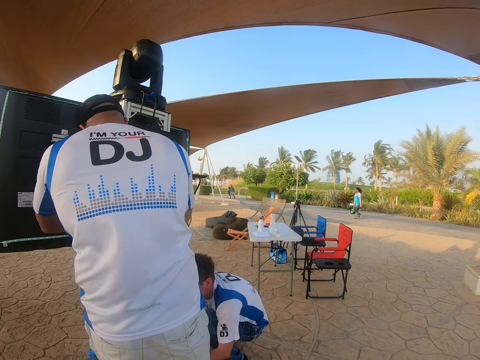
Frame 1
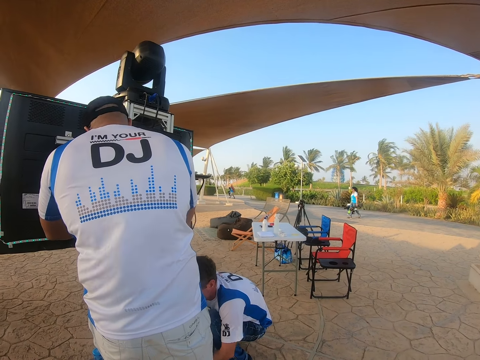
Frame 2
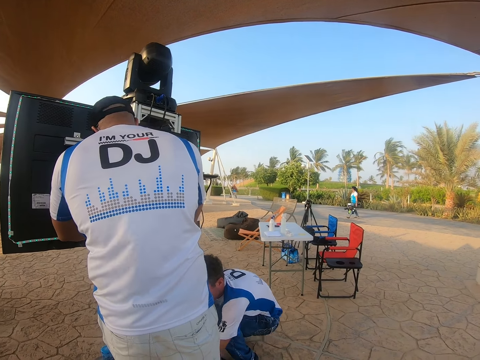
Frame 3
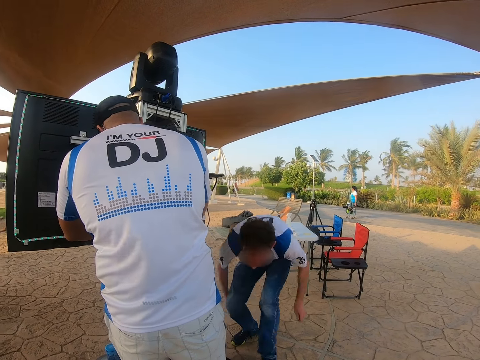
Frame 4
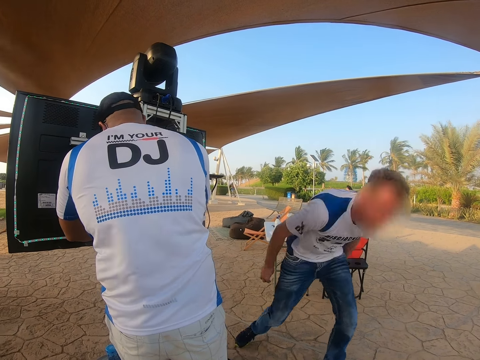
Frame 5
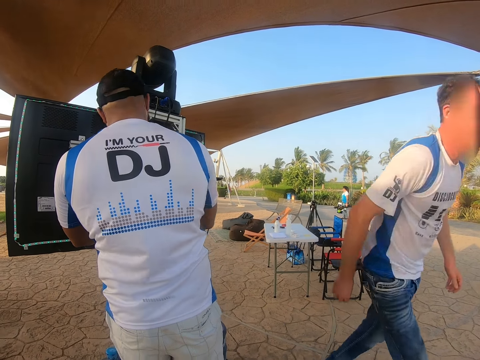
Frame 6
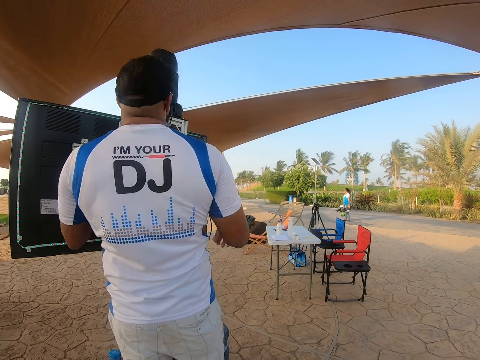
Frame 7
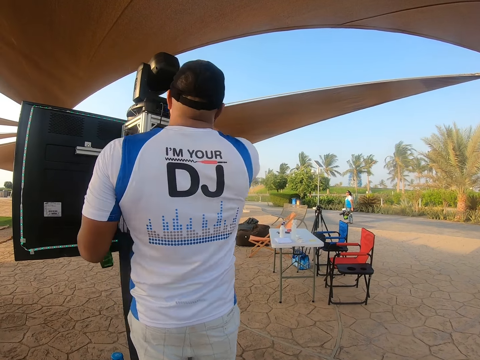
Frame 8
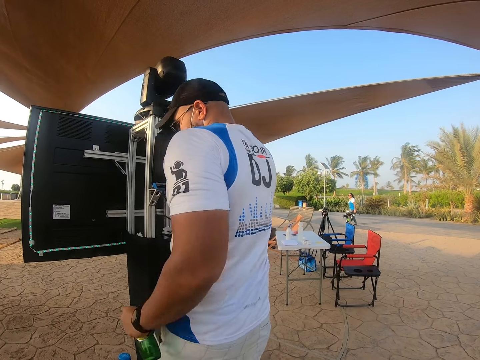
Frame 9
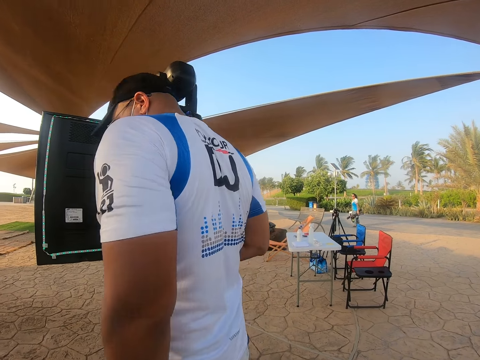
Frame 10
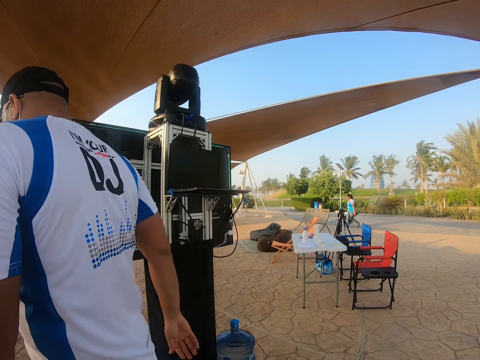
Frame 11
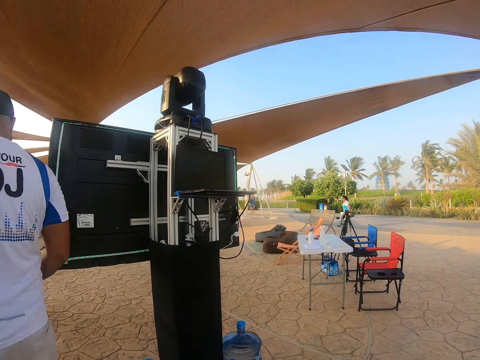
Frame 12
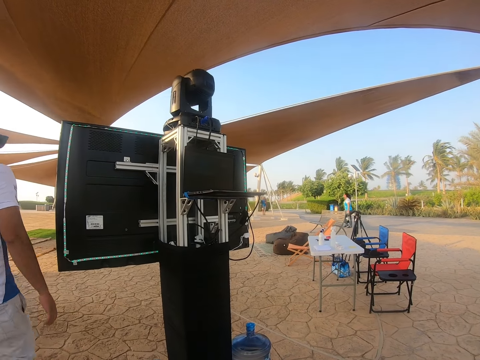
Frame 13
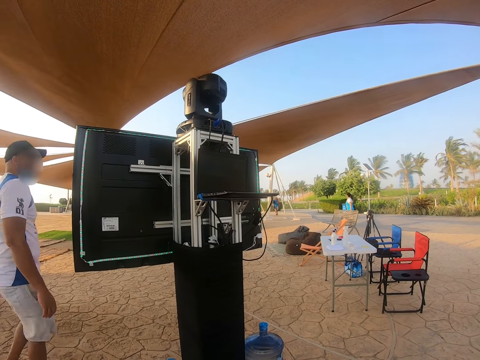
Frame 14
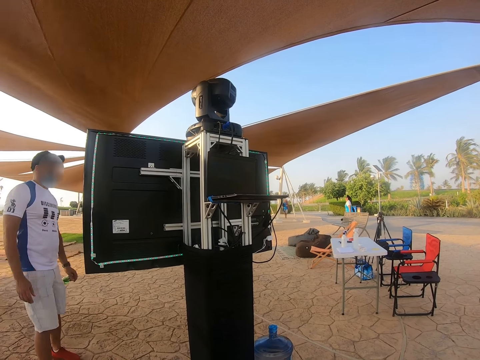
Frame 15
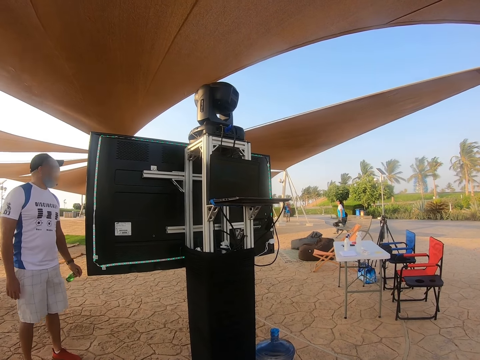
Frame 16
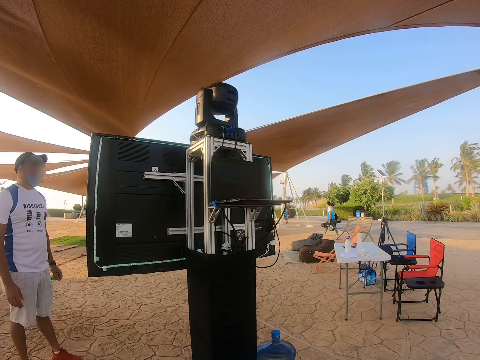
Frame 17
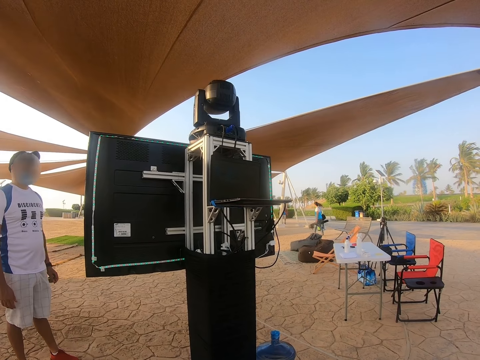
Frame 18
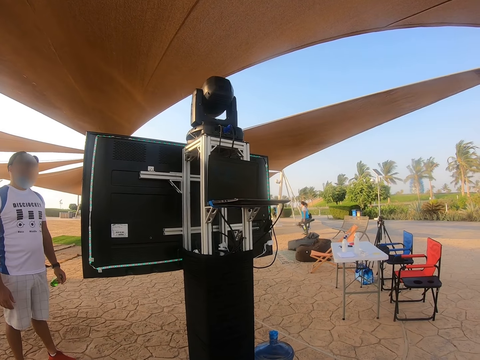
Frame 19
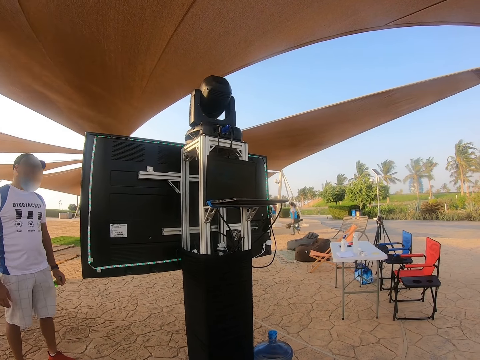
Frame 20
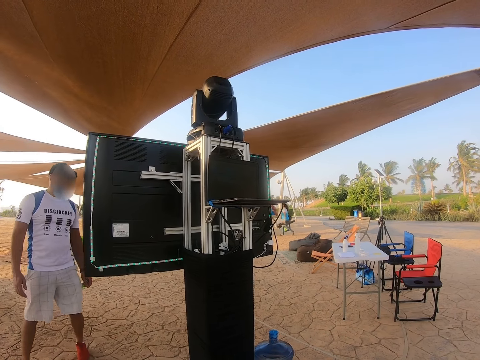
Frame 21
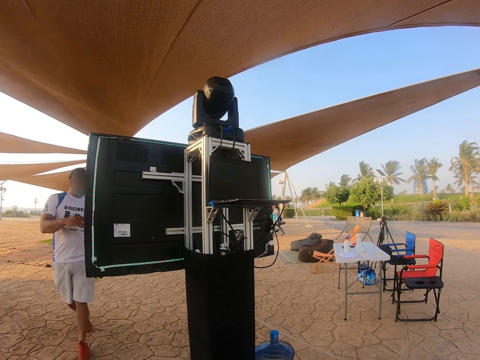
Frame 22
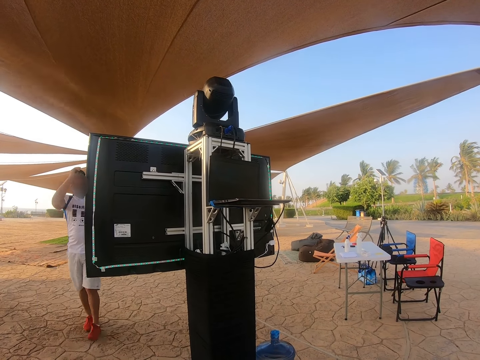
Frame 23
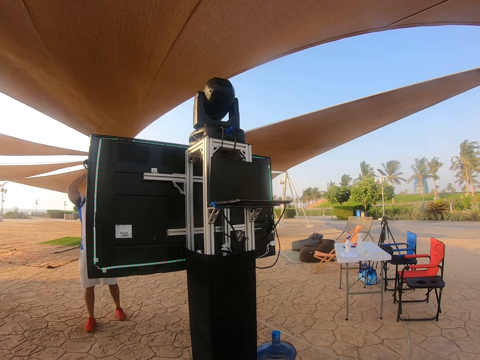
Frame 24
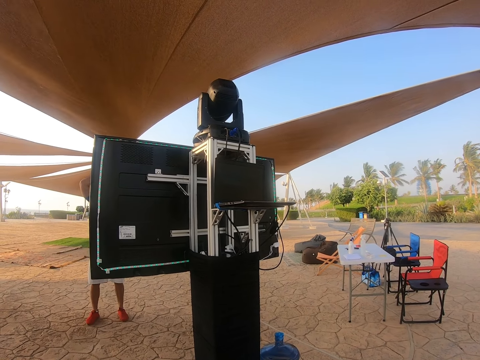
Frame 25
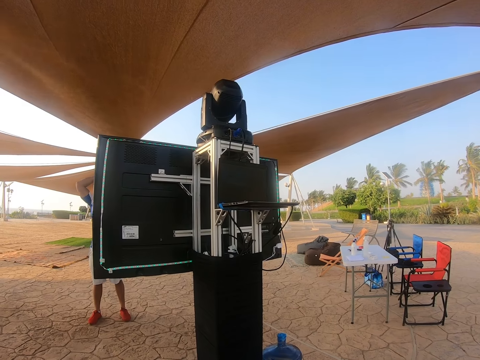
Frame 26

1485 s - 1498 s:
A lady walks around. A man walks around. Another man touches the cable and walks around. The camera wearer looks at the laptop. The second man checks the TV. The lady walks around. The second man checks the TV.

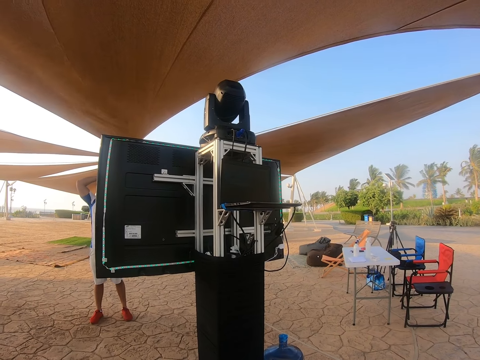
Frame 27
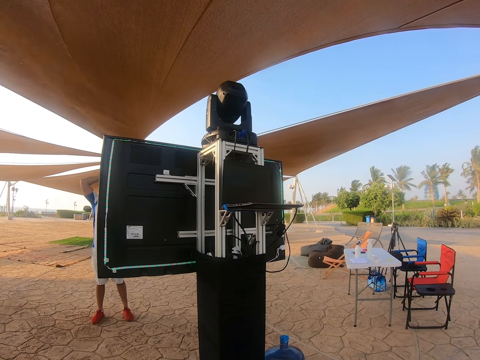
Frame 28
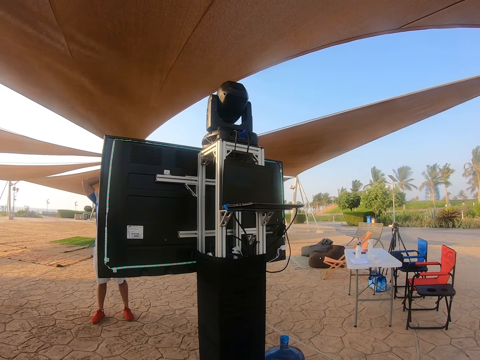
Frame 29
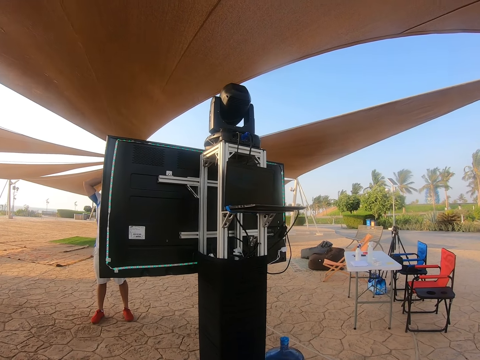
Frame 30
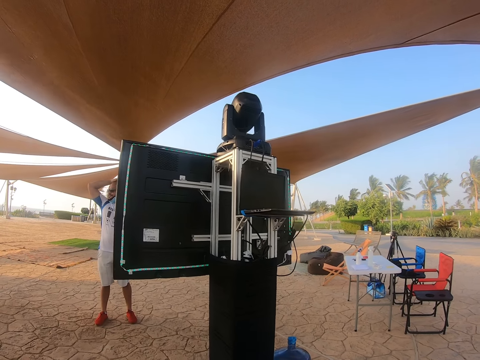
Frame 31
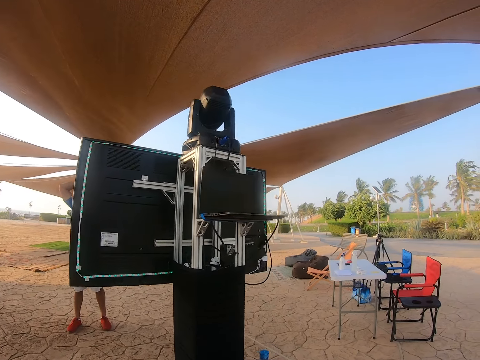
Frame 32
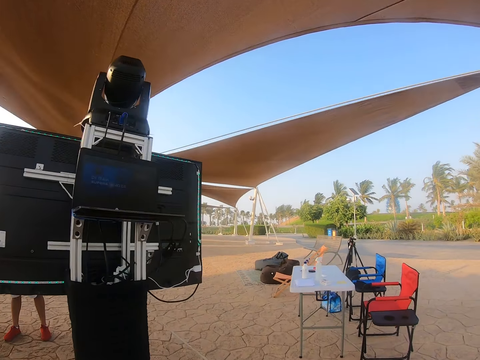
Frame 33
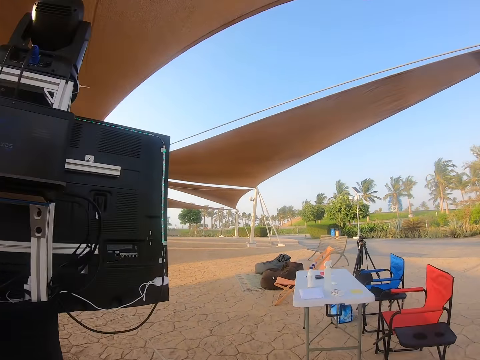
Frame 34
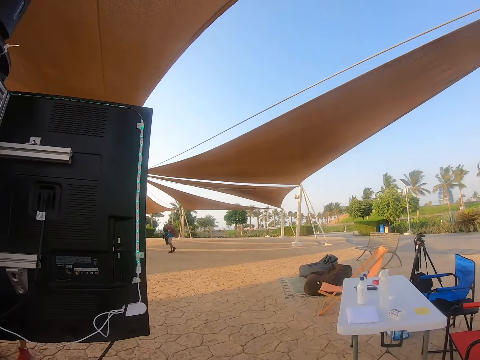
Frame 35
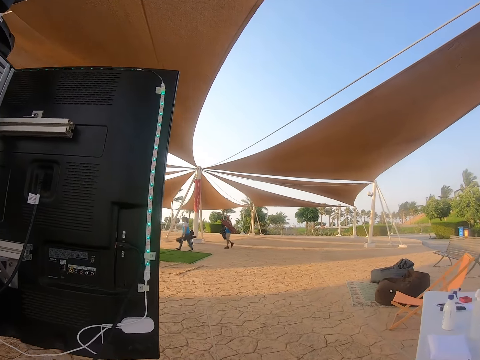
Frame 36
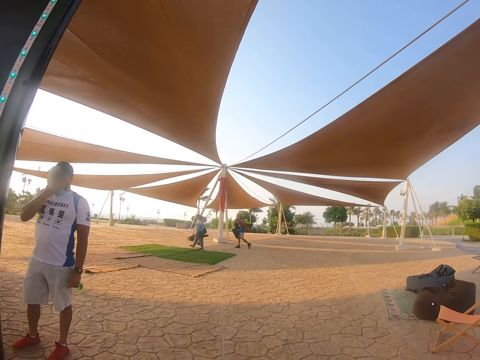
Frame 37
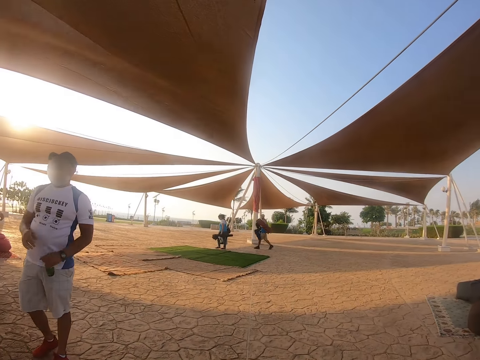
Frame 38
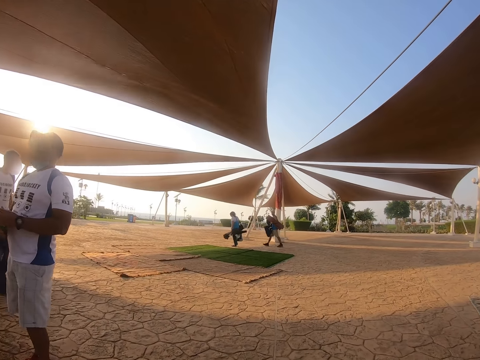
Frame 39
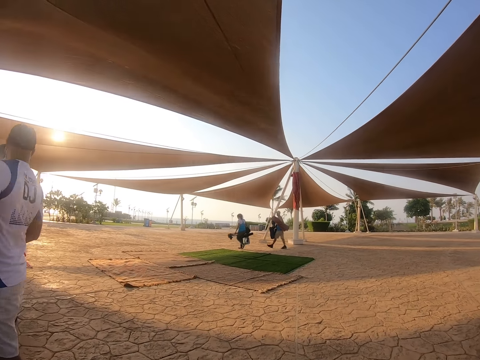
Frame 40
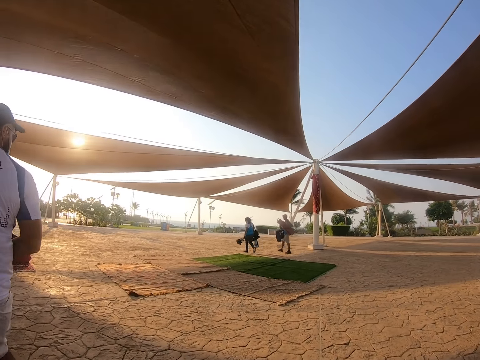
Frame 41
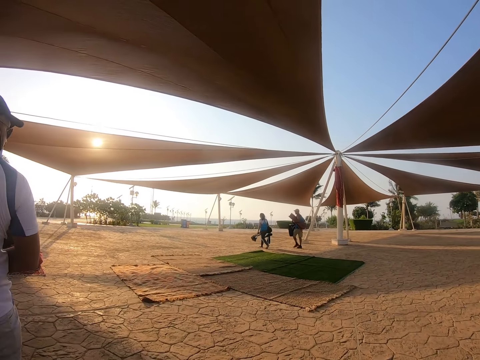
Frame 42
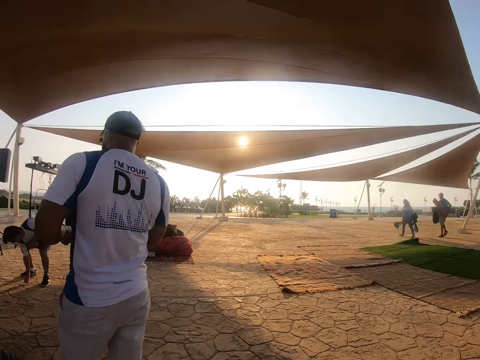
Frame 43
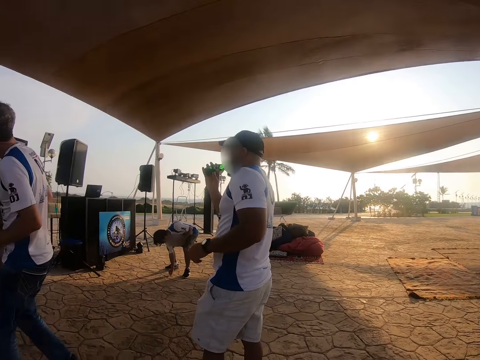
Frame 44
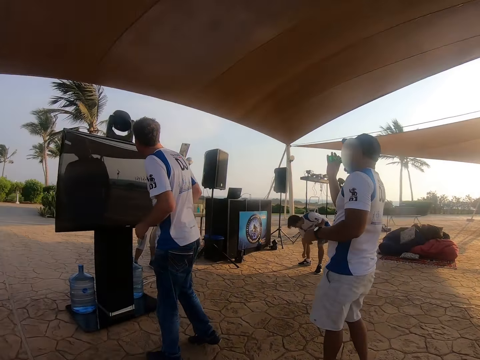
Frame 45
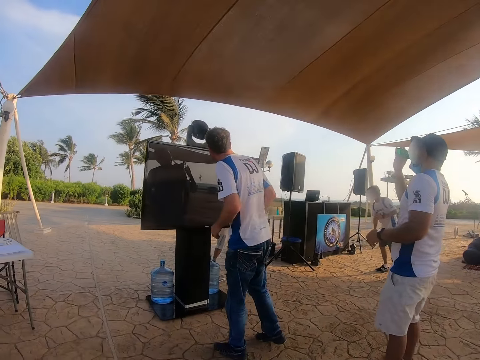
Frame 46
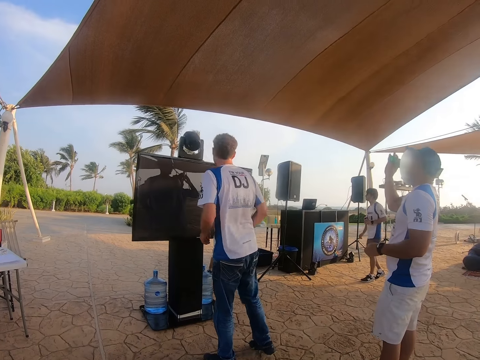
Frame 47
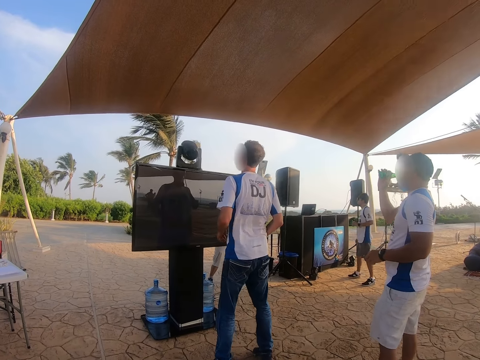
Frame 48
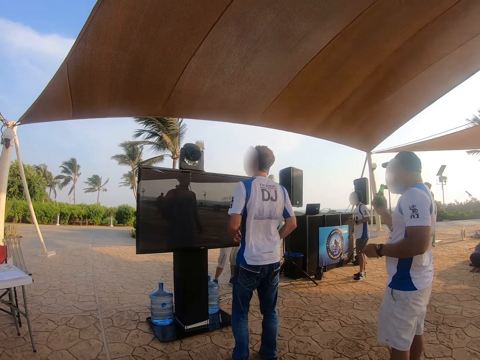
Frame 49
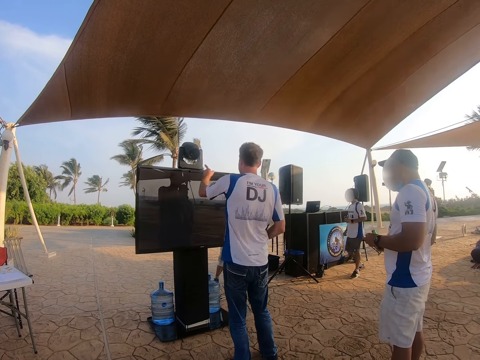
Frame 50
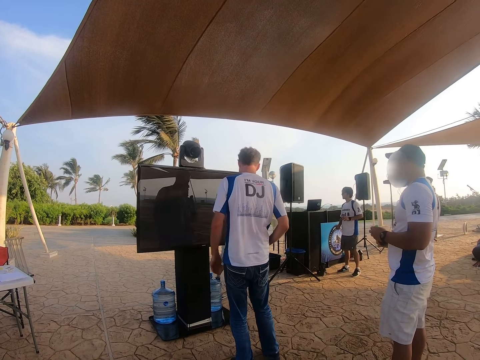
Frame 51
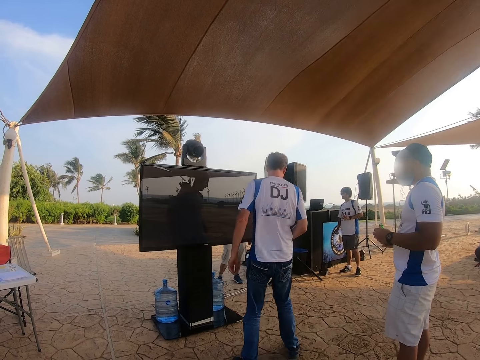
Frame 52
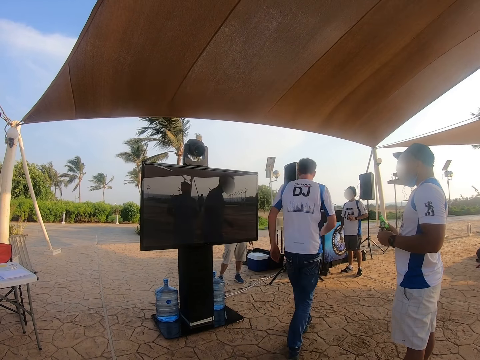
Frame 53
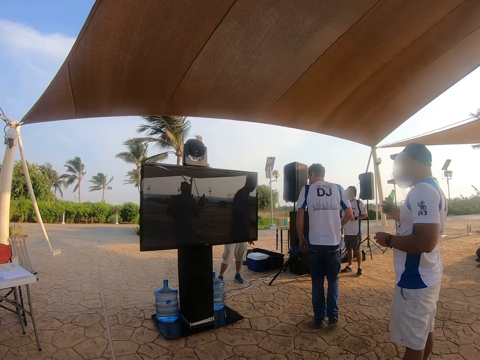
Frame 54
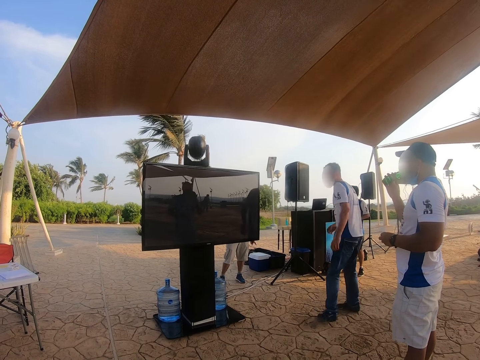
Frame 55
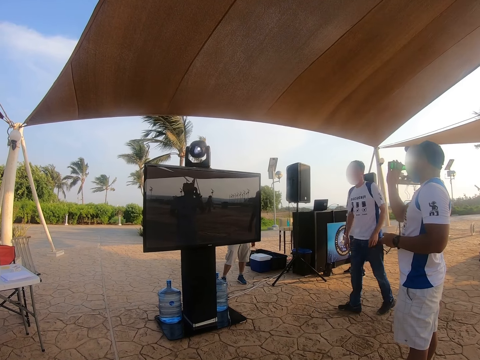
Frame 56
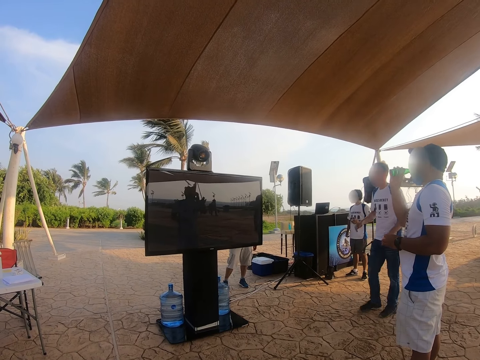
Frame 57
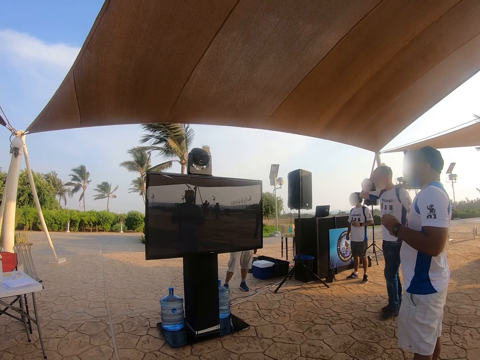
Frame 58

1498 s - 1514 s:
The camera wearer looks around. They look at the TV. They walk under the tent. A man walks around. A lady walks around. Another man drinks something. A third man checks the TV. The camera wearer looks at the TV. The second man drinks something.
